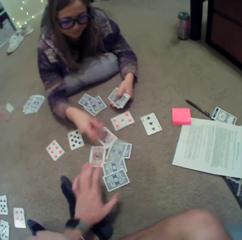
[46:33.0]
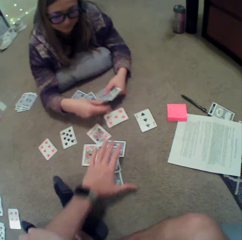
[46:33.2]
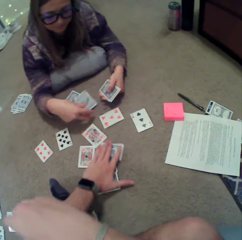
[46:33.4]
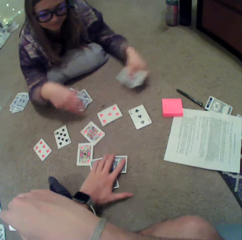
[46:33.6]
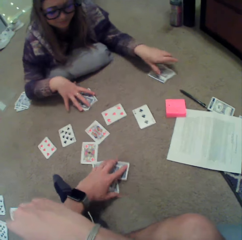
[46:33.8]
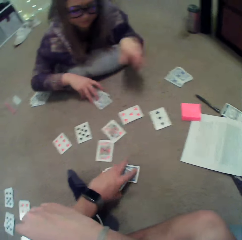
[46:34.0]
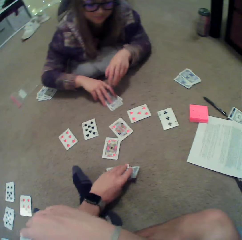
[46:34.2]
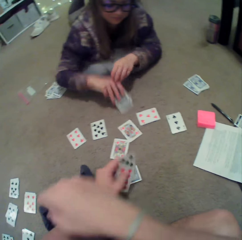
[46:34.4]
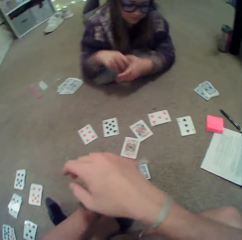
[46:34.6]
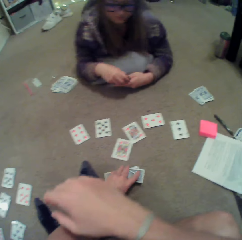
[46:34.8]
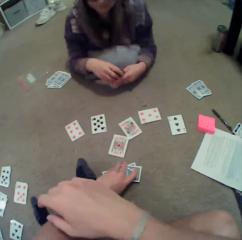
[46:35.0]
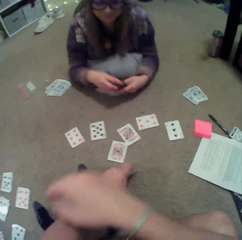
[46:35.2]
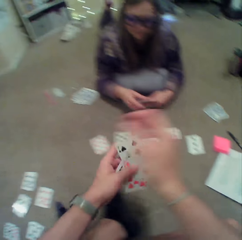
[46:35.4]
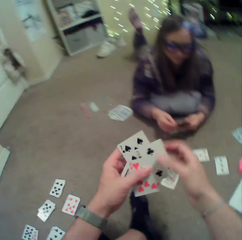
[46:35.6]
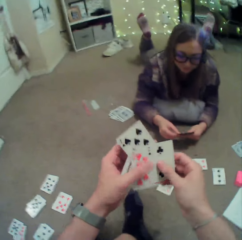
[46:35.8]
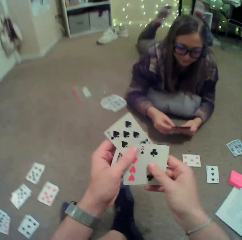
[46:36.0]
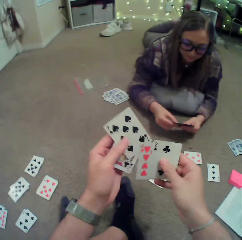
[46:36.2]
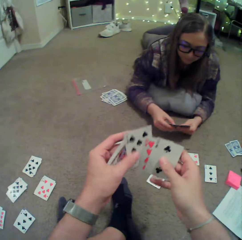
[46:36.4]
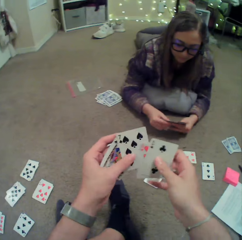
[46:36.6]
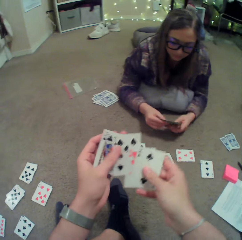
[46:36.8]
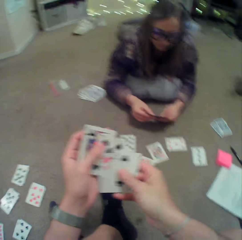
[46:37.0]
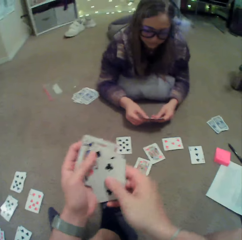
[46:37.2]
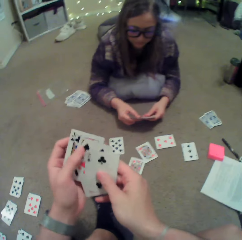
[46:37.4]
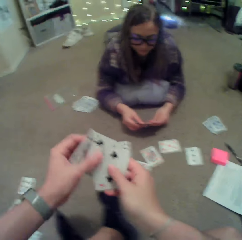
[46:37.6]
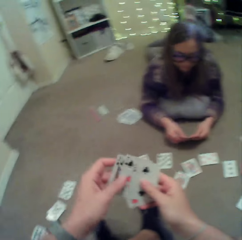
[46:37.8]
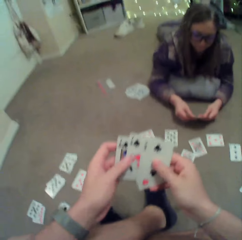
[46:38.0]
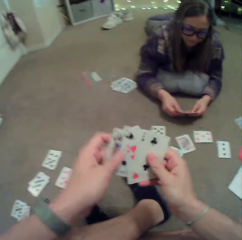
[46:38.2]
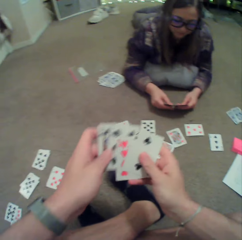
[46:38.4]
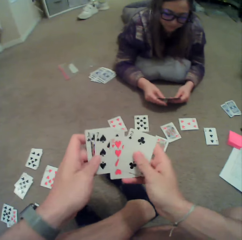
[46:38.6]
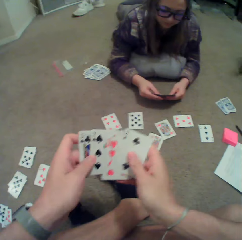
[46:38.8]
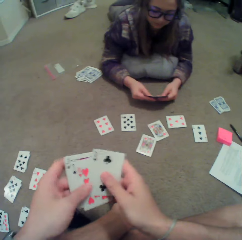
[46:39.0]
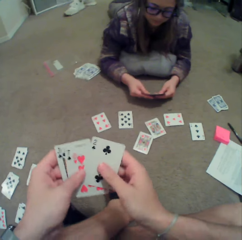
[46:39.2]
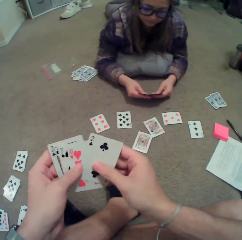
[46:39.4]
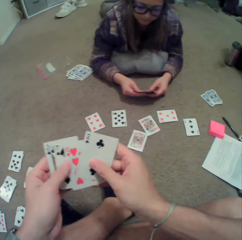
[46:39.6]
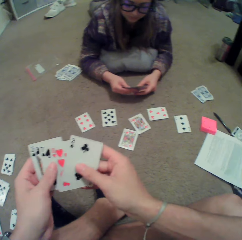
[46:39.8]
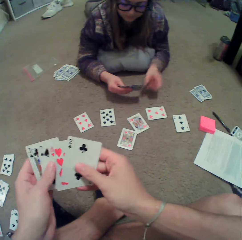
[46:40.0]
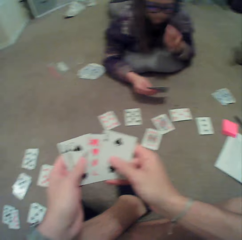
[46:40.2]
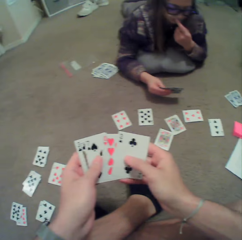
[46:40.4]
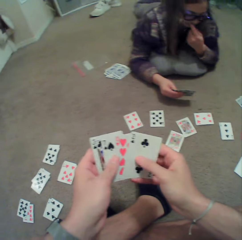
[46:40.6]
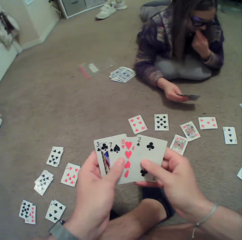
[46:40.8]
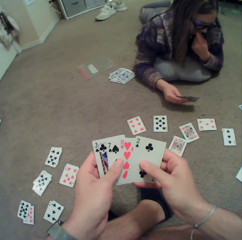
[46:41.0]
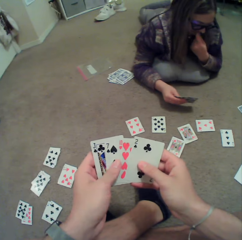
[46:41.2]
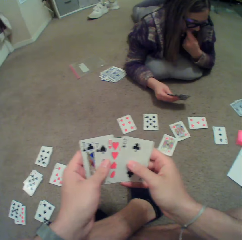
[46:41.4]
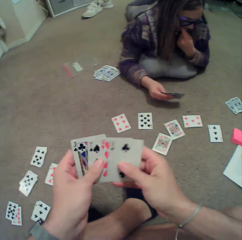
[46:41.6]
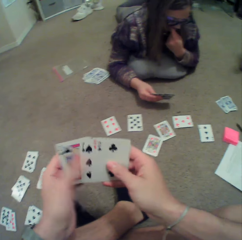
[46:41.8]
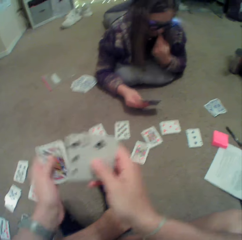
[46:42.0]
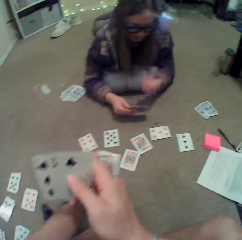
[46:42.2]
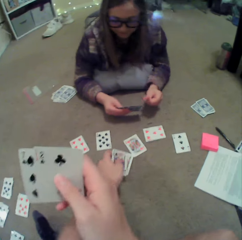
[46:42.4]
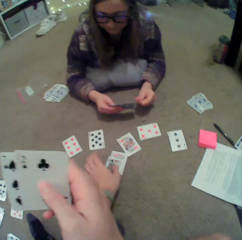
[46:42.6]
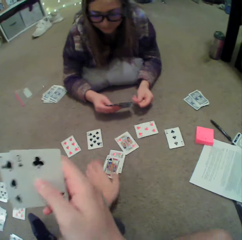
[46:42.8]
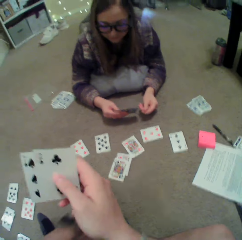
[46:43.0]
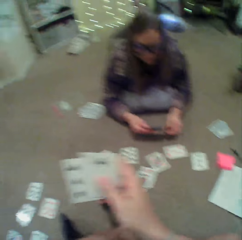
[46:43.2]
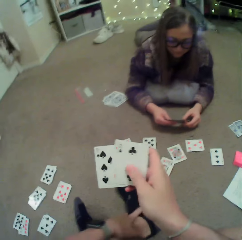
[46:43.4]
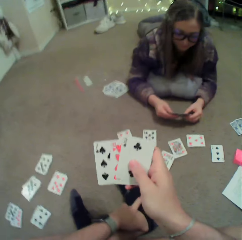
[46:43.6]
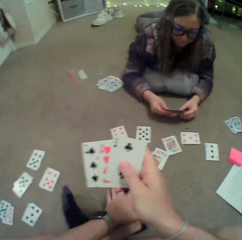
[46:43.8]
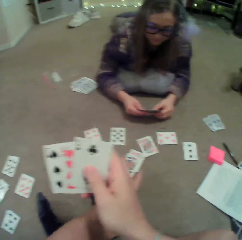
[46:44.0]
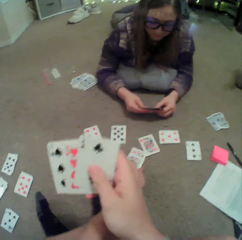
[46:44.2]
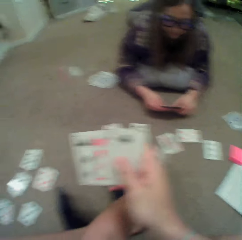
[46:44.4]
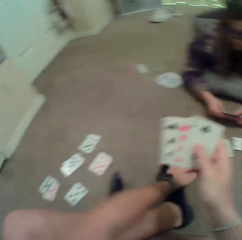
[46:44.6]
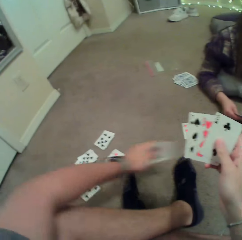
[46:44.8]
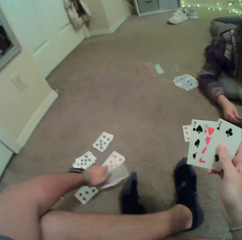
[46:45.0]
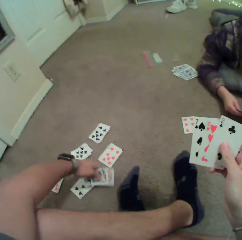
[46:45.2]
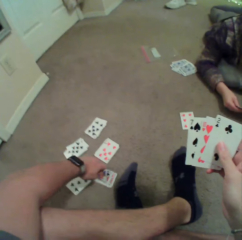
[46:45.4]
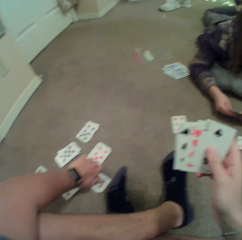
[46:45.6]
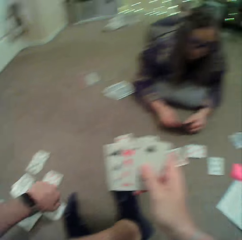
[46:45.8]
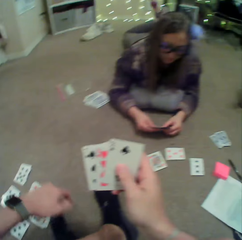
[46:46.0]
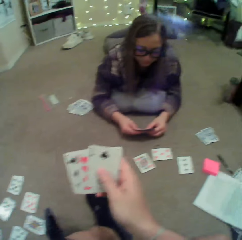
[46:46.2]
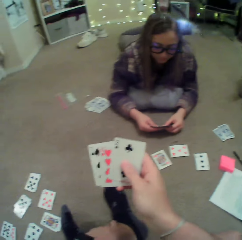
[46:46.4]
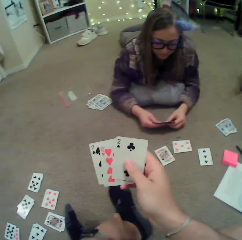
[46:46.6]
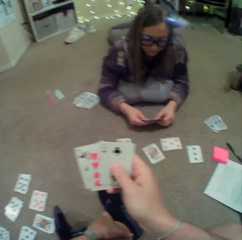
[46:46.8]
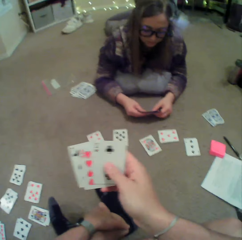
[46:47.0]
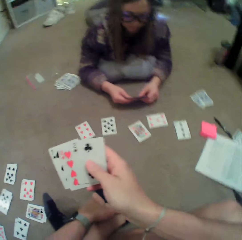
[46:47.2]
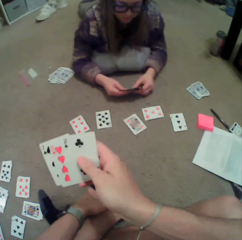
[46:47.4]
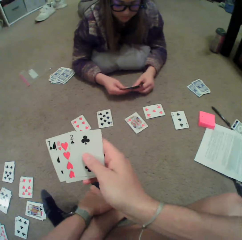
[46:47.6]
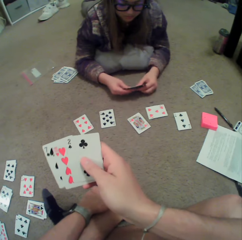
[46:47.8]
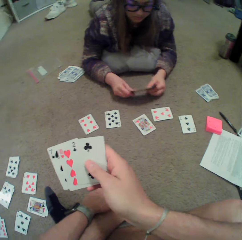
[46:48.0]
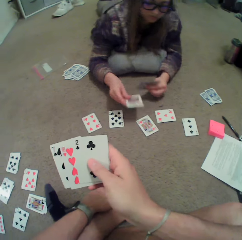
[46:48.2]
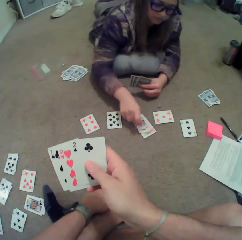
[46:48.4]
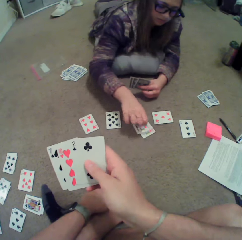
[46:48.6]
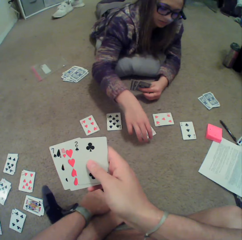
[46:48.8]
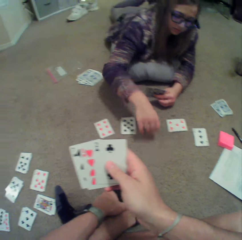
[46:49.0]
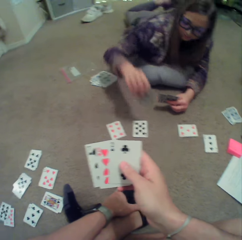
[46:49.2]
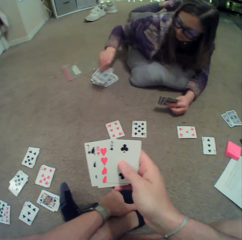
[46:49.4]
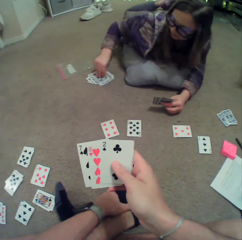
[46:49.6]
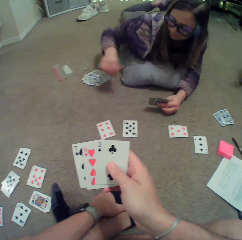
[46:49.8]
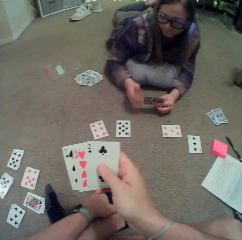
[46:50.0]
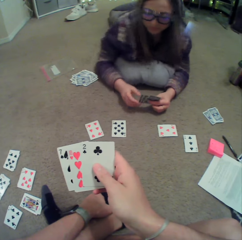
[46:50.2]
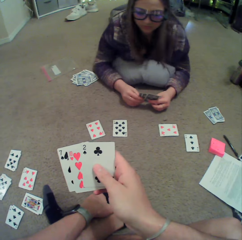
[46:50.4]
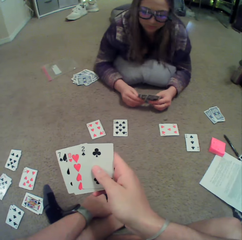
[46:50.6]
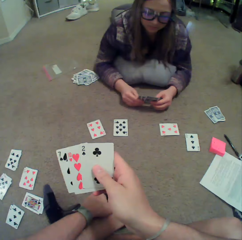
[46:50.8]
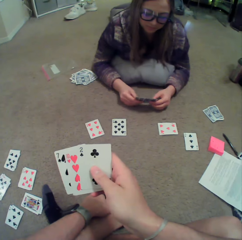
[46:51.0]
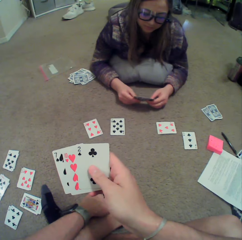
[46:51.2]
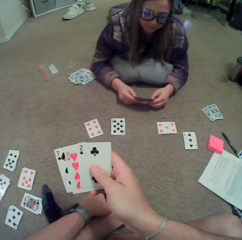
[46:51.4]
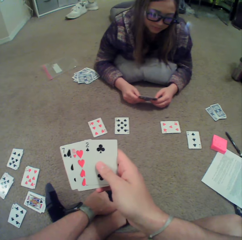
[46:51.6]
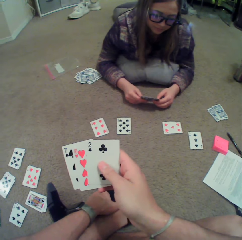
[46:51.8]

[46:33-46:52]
A woman puts down the cards. The camera wearer picks up the cards. The woman picks up the cards and lifts her hand. The camera wearer puts down his hand. He drops a card down beside him on the floor. He picks up the cards and puts the cards on the other side. The woman puts a card on the floor, picks up the cards and puts the cards on the other side.

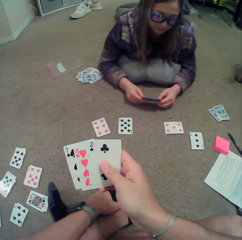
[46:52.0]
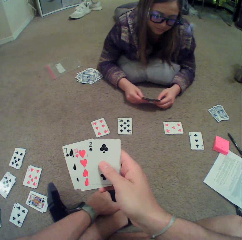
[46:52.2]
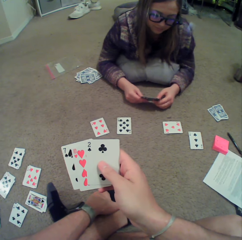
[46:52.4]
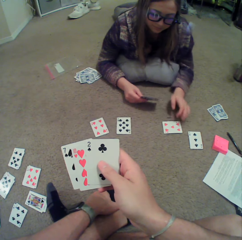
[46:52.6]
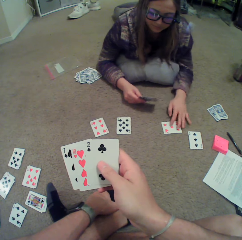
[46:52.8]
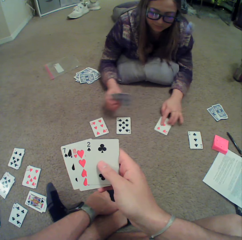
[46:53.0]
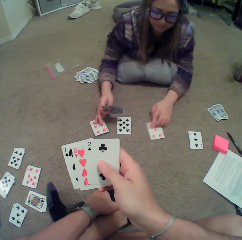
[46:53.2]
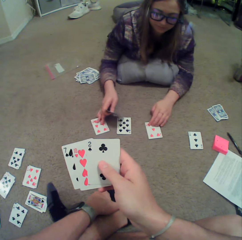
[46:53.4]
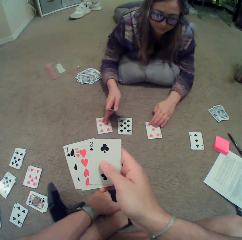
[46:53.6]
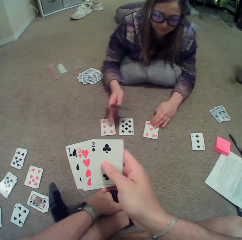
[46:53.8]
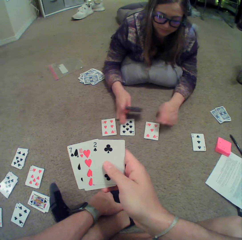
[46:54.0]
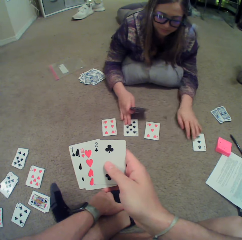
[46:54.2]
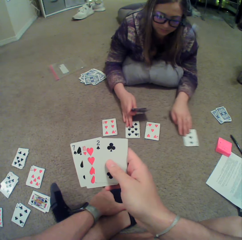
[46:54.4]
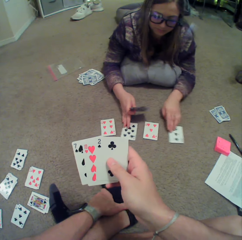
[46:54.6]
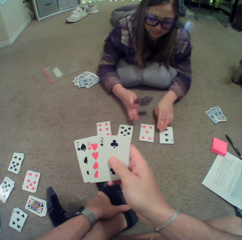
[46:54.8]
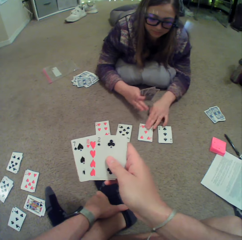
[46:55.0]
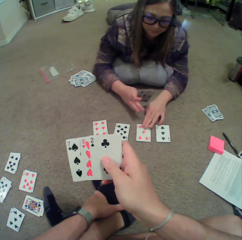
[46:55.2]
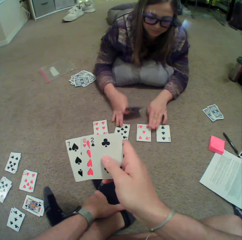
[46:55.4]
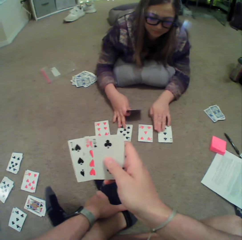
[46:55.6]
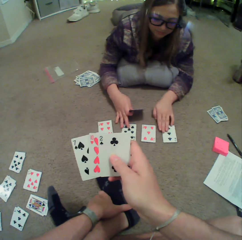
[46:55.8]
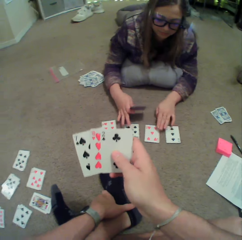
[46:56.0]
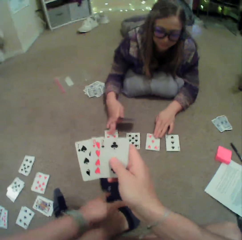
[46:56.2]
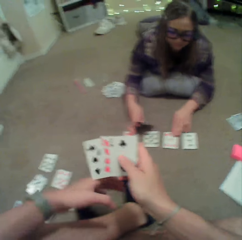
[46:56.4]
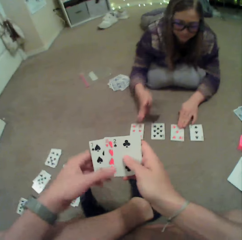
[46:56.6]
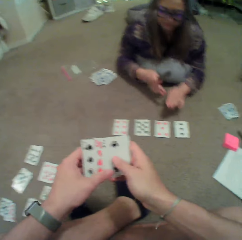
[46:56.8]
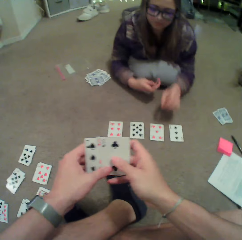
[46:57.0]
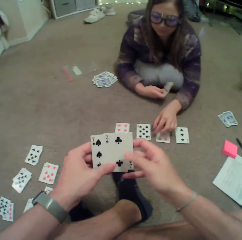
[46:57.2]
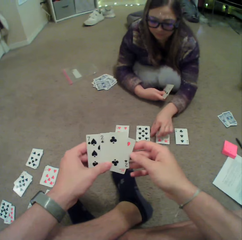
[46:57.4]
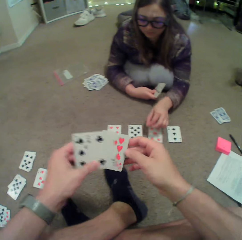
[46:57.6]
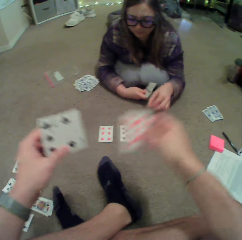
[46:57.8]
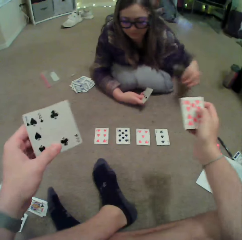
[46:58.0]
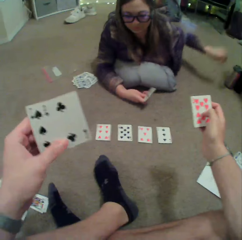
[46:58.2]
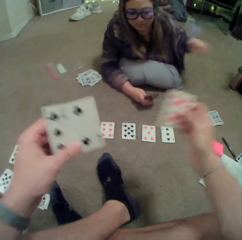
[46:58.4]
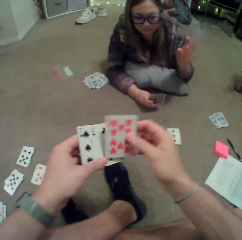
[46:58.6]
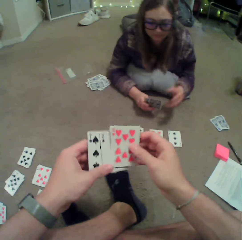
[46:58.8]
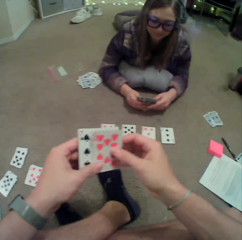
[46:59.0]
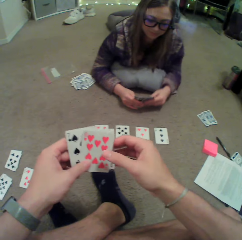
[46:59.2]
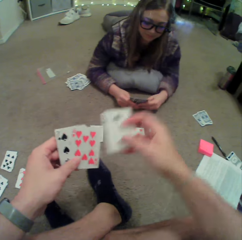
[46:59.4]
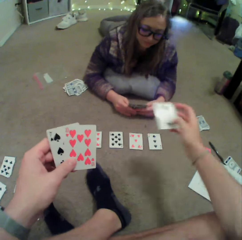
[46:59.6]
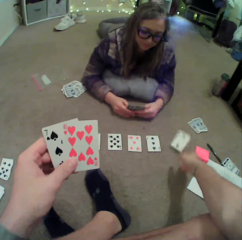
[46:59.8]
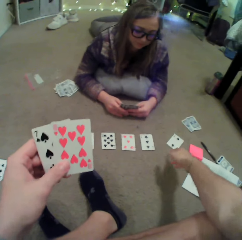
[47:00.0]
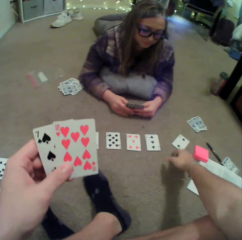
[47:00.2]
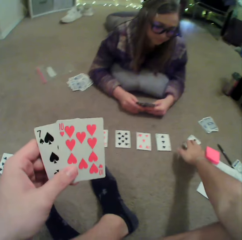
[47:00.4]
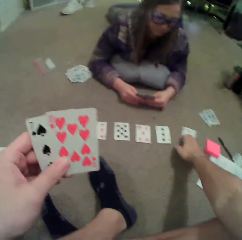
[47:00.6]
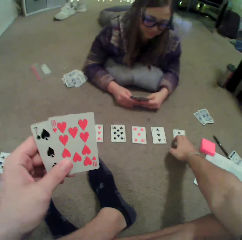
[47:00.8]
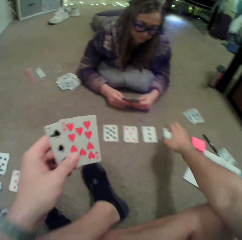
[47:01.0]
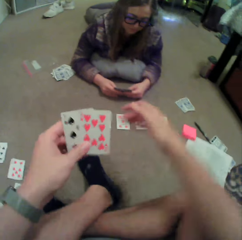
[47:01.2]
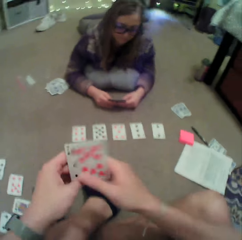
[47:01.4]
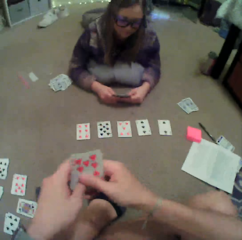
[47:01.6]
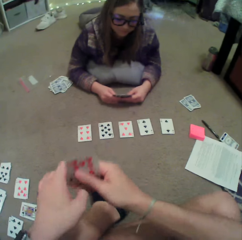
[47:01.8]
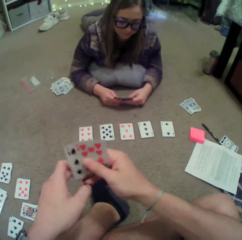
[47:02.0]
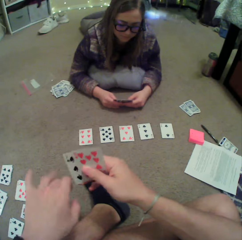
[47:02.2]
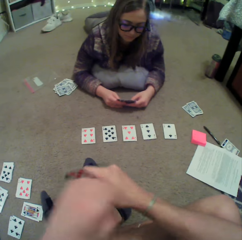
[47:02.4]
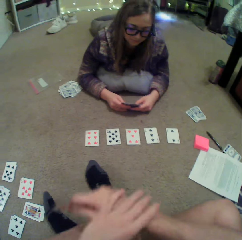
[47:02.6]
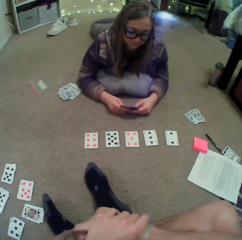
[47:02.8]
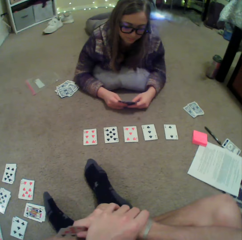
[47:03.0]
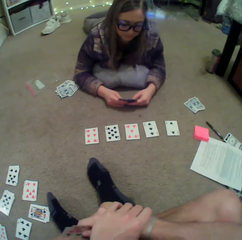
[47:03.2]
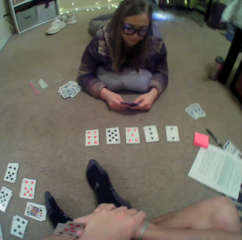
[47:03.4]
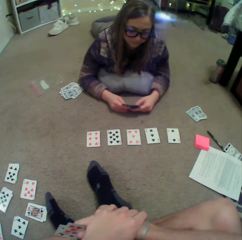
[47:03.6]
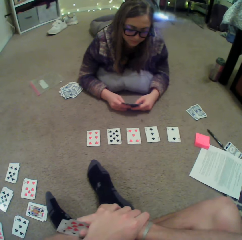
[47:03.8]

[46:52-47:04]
The woman arranges the cards. She moves the cards on the floor. The camera wearer throws a card on the floor. They move the card.
